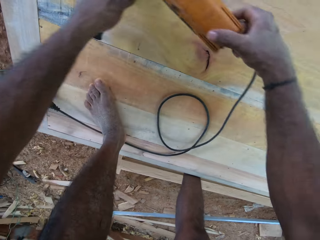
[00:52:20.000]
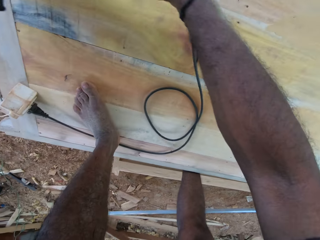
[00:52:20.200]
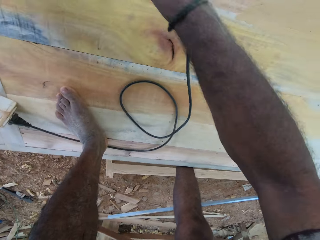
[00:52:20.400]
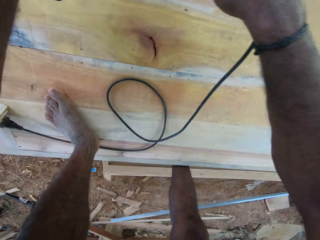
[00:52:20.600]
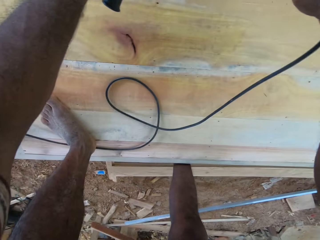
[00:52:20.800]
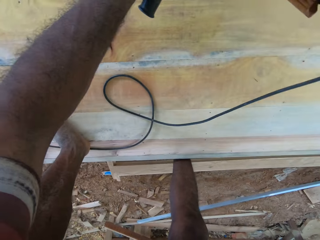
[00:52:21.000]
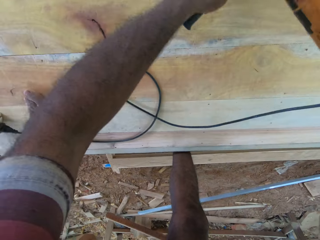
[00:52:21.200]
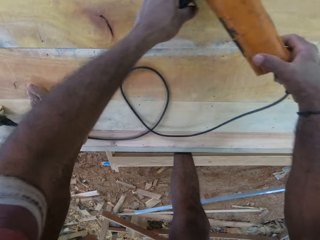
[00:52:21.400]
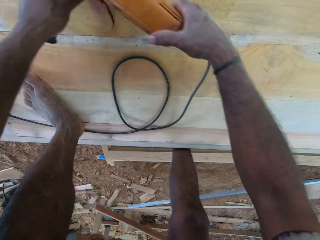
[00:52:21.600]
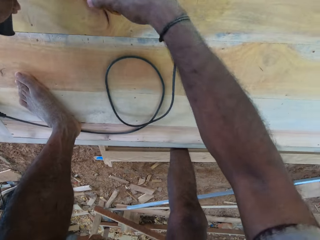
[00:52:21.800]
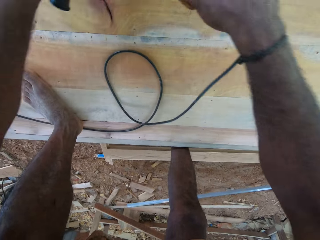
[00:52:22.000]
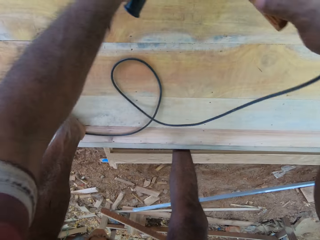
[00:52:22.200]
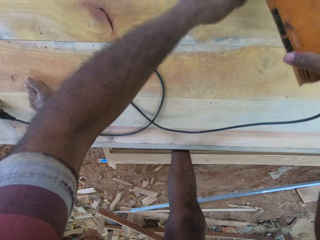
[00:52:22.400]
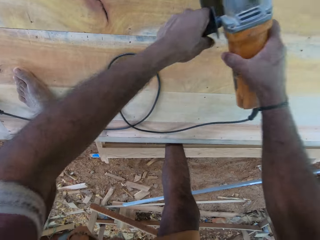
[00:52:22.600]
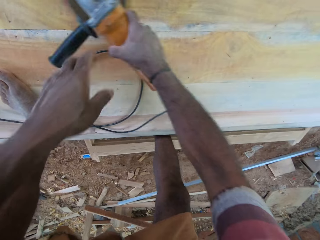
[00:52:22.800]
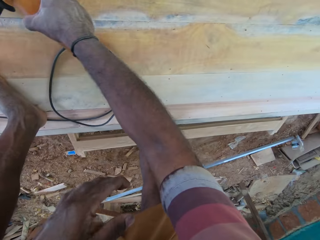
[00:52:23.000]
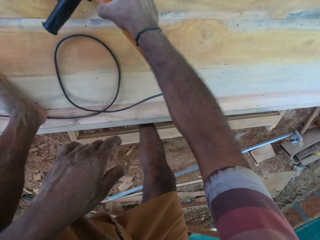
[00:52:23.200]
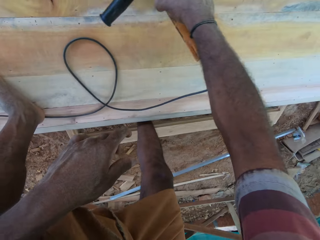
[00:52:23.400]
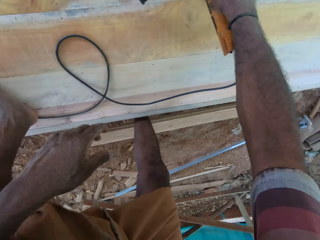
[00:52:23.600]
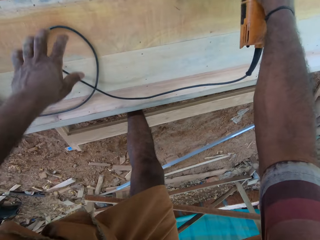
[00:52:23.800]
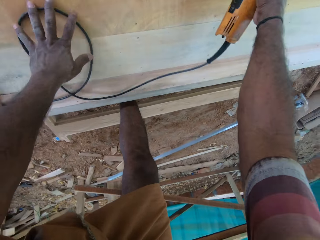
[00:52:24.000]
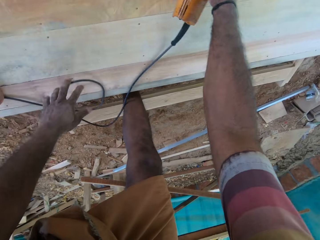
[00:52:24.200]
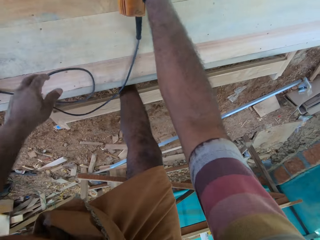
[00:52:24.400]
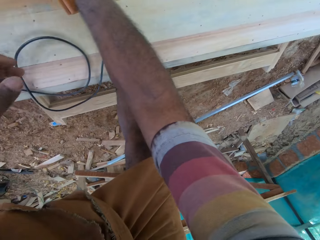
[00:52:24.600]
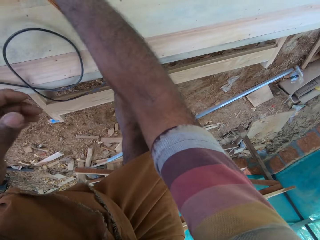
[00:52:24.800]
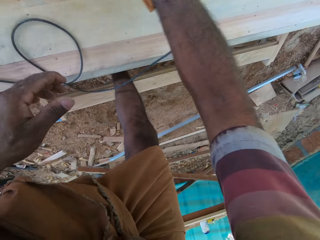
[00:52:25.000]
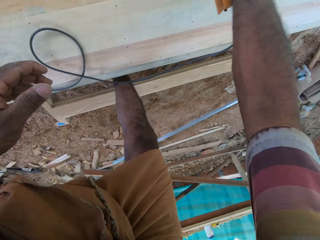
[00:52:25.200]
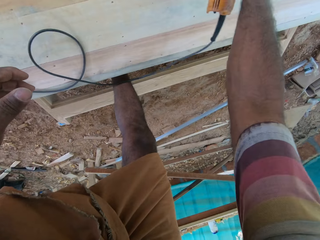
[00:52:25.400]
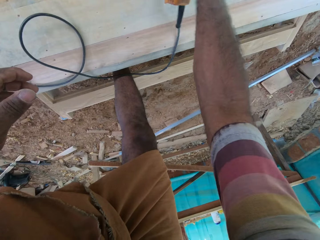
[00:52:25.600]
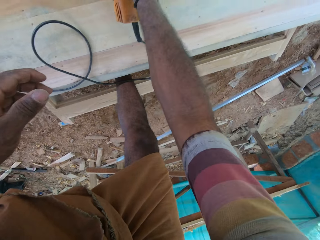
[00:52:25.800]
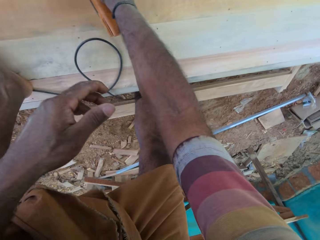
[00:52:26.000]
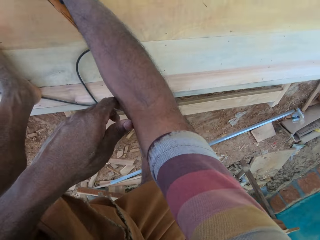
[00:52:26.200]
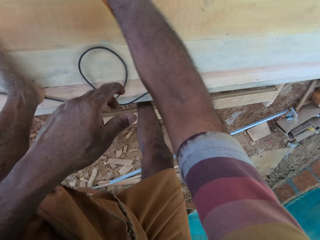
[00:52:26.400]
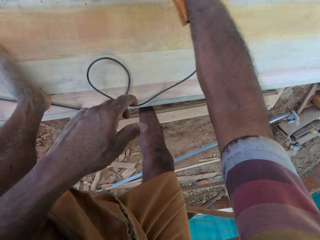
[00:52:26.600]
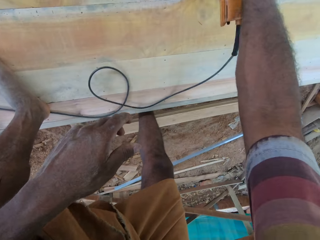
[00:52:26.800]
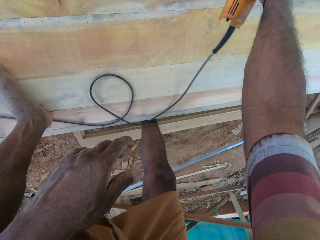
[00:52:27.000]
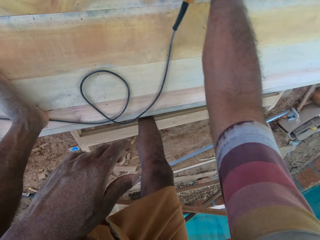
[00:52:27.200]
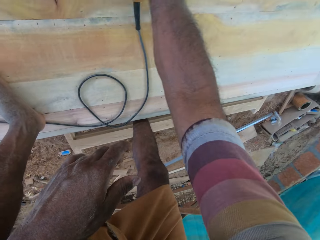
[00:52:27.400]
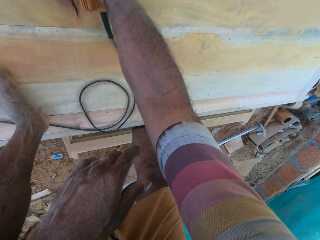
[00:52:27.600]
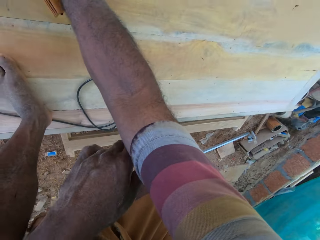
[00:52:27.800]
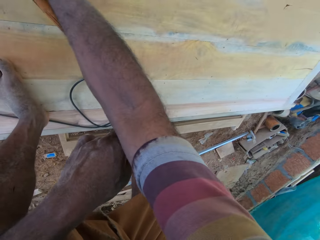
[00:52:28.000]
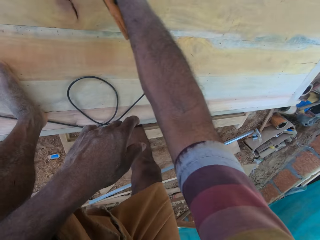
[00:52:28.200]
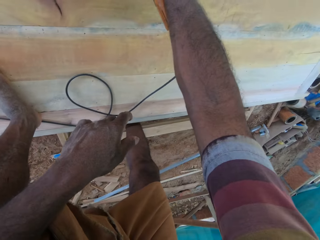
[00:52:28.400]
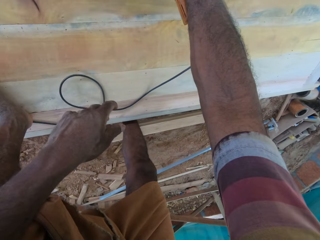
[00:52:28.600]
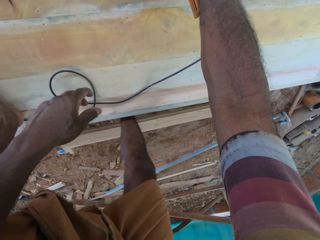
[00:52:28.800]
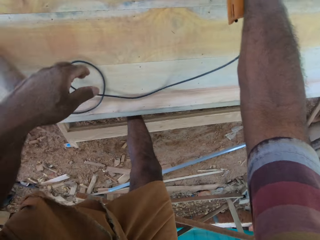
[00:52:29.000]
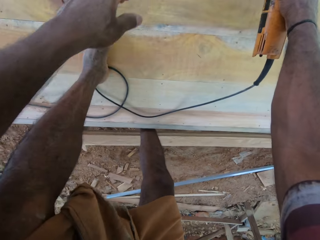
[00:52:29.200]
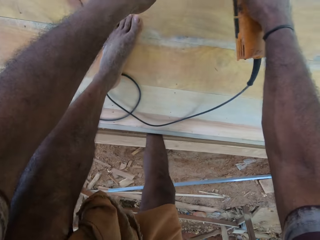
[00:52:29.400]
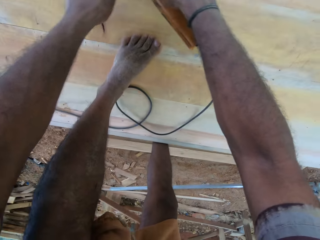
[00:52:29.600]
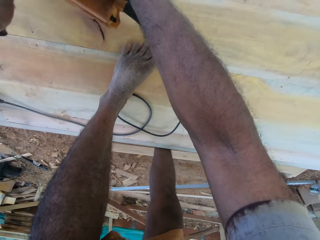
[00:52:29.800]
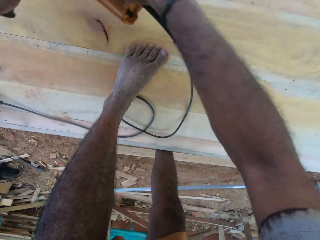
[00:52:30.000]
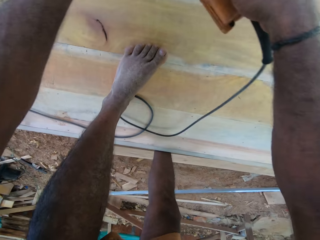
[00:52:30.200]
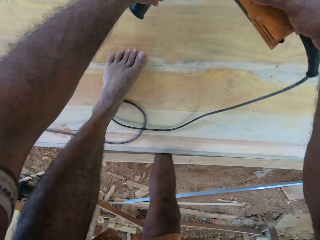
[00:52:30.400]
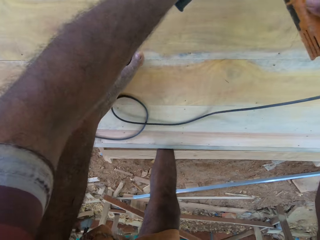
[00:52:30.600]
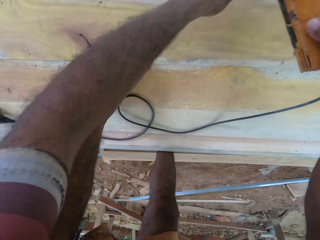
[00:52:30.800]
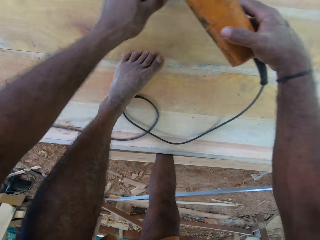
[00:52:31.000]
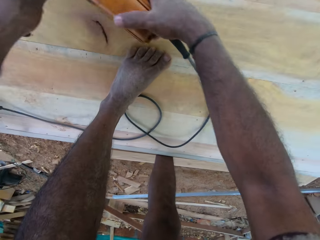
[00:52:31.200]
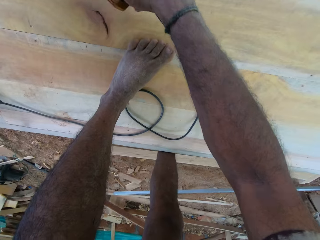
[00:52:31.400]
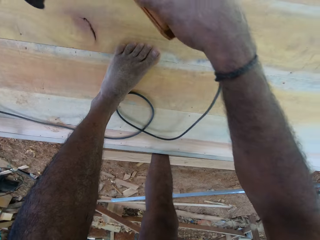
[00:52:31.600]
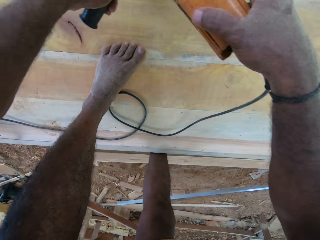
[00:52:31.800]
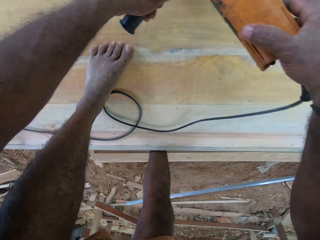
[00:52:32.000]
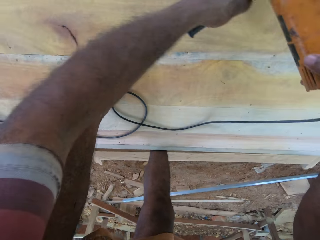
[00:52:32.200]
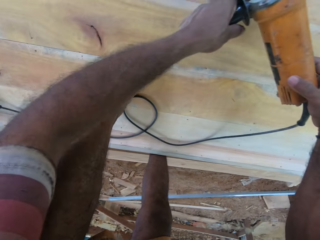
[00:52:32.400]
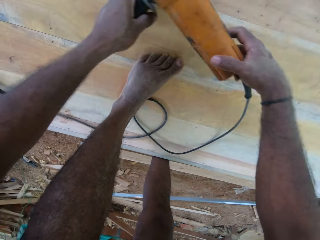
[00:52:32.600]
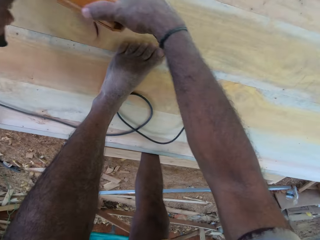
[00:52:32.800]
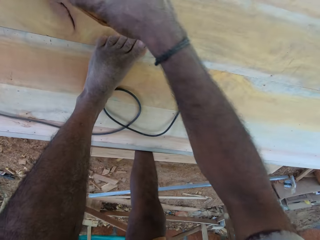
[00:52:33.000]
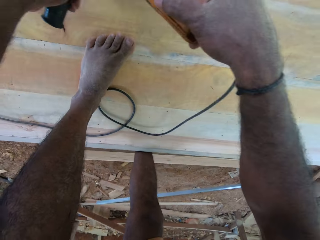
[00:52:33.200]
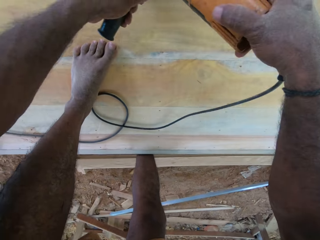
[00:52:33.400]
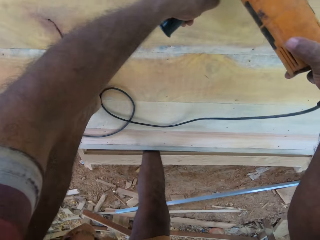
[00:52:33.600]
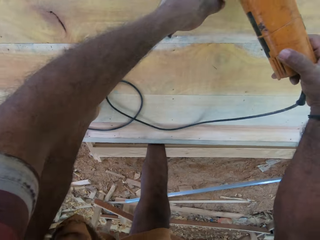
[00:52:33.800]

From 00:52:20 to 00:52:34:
The camera wearer smoothens the wood or furniture and holds the hand grinder or electric sander in the hand. They remove the hand grinder cable on the wood. They touch the electric sander cable. They smoothen the furniture with the electric sander. They smoothen the wood and hold the hand grinder with both hands.

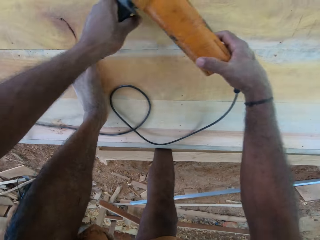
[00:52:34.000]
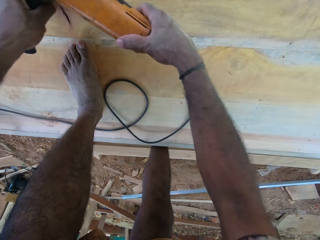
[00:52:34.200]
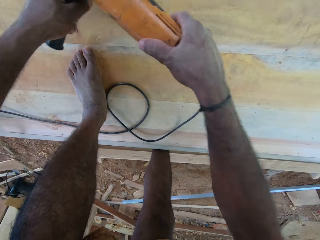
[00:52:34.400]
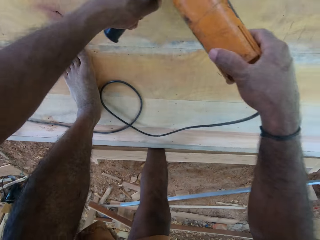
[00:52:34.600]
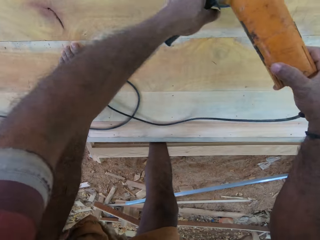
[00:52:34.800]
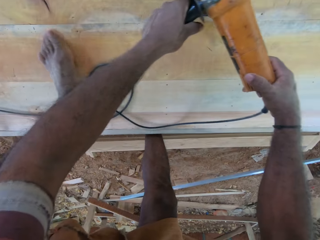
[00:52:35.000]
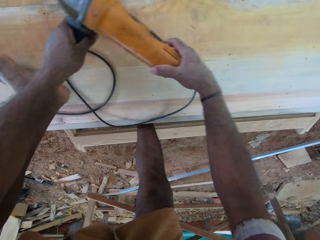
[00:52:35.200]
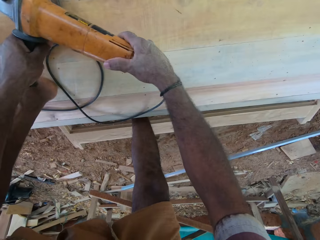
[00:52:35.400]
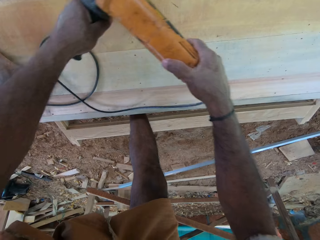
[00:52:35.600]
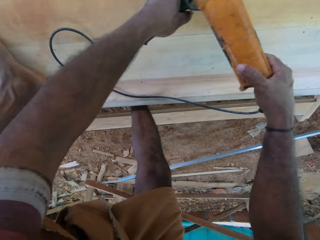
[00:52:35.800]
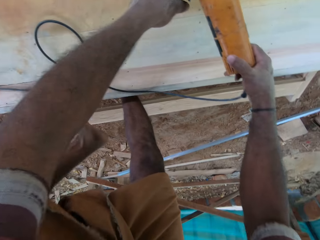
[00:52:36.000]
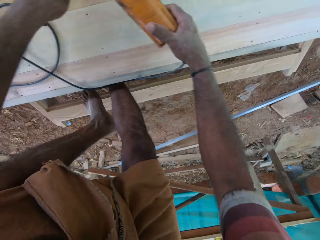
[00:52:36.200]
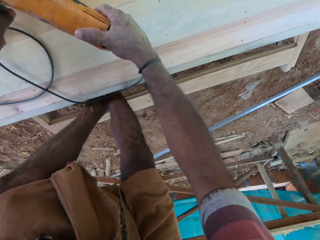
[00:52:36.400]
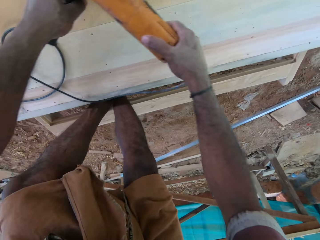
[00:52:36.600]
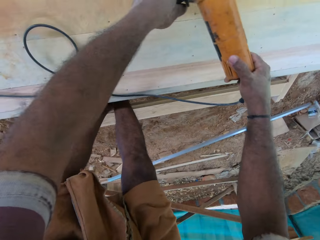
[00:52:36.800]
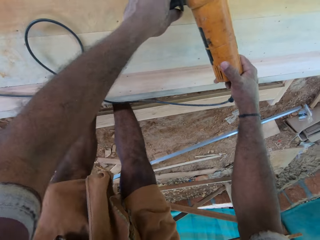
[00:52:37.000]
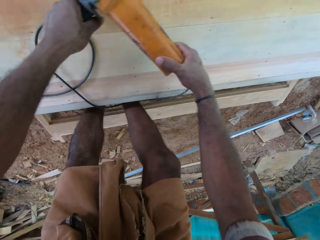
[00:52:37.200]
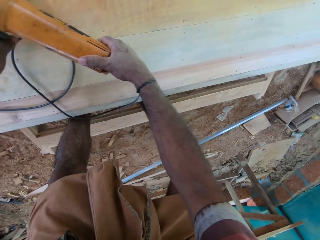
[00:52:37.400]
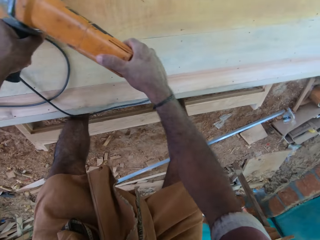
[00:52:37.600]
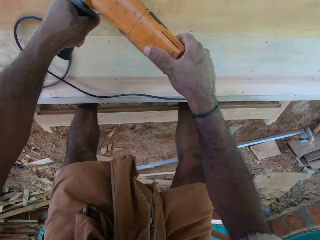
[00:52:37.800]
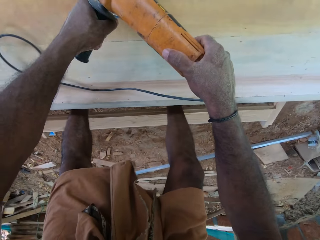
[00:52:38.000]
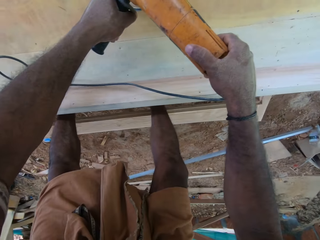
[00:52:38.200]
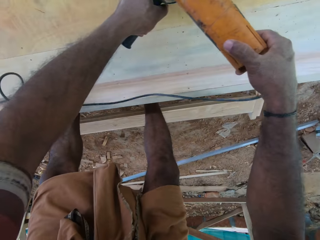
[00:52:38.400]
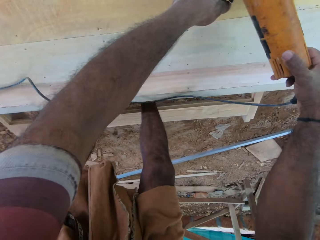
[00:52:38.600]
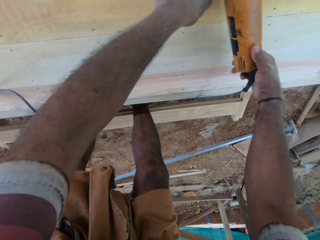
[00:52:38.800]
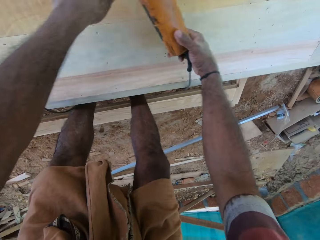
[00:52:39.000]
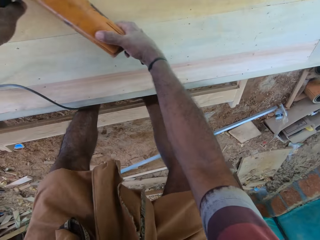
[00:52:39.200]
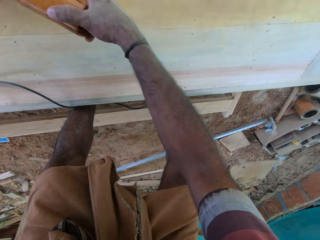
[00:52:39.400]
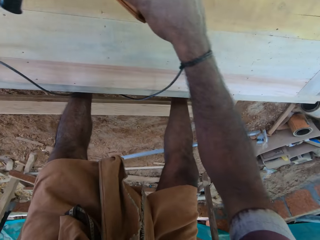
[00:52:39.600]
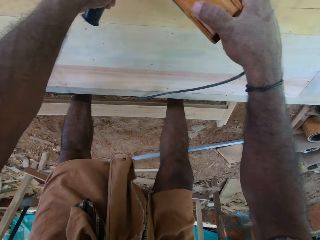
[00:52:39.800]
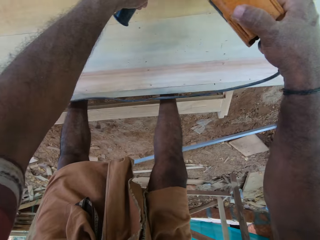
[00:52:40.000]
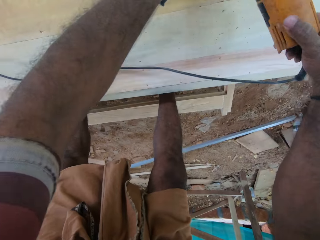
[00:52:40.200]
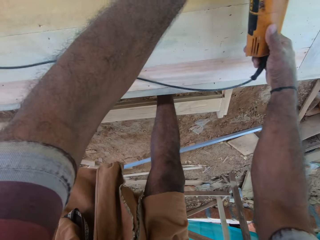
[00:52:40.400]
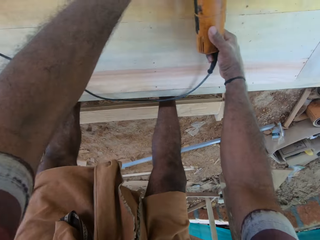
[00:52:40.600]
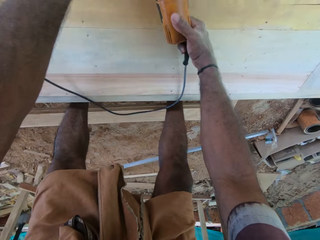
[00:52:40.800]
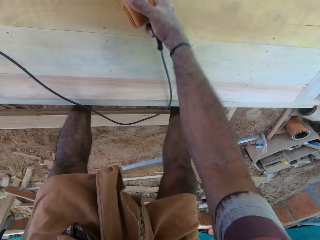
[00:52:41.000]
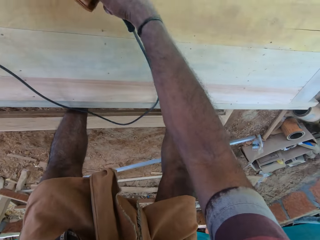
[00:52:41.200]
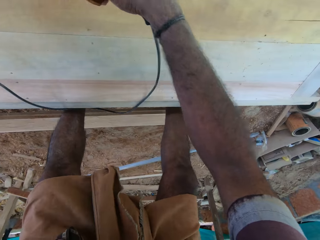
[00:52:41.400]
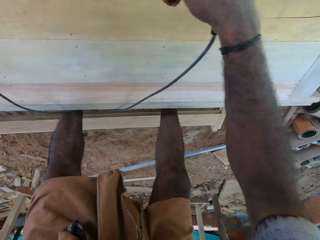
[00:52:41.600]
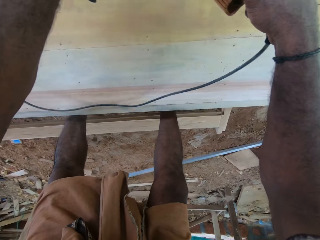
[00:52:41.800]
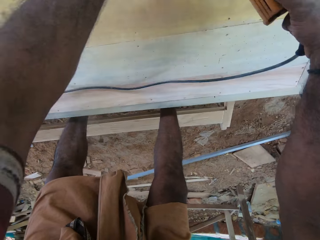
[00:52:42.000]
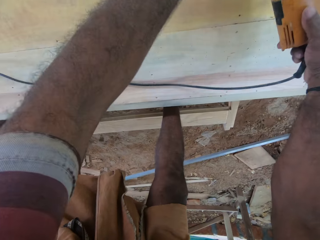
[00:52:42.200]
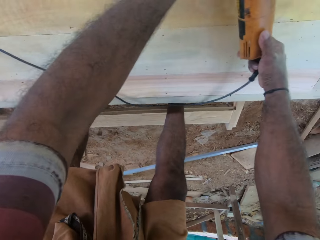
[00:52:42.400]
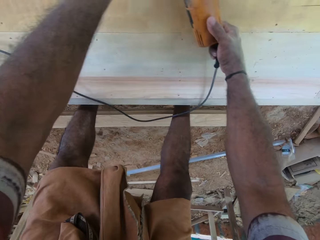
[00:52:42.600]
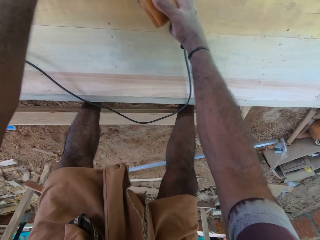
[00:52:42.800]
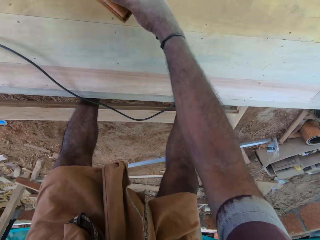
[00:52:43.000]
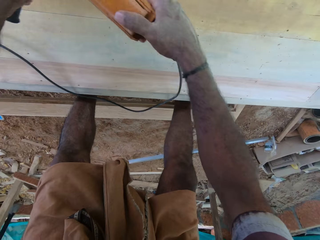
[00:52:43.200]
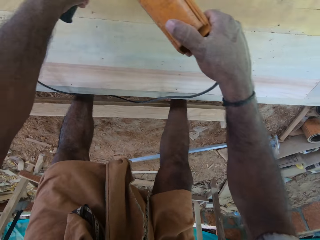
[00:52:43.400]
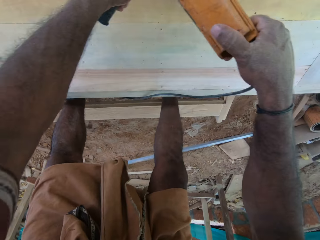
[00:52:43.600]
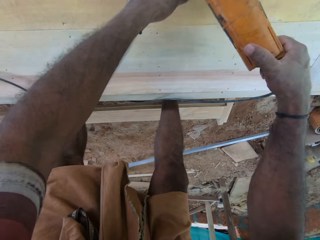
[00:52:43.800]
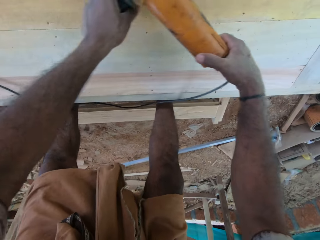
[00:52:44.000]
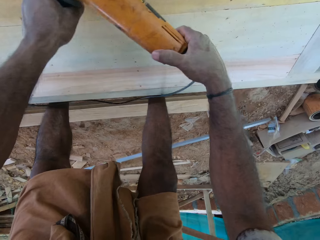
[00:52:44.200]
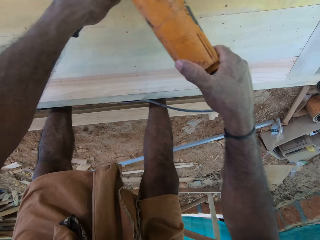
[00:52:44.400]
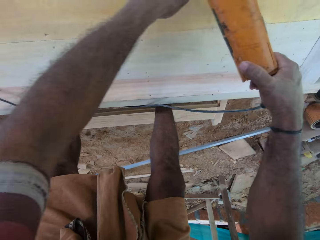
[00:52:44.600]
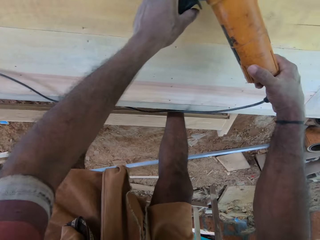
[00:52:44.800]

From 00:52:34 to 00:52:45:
The camera wearer smoothens the wood. They remove the leg from the wood.
